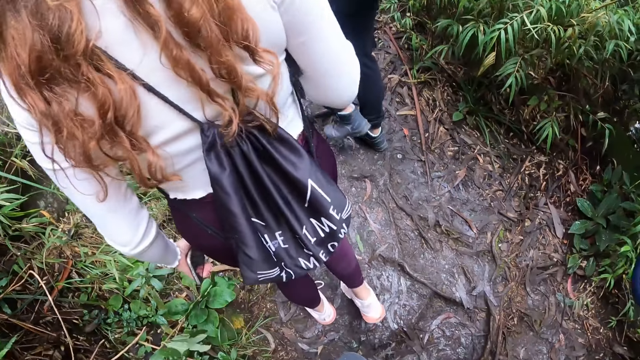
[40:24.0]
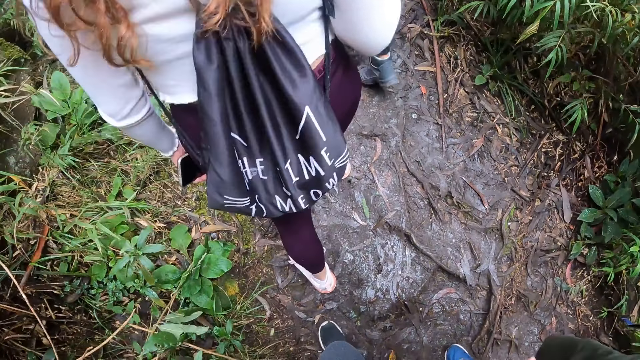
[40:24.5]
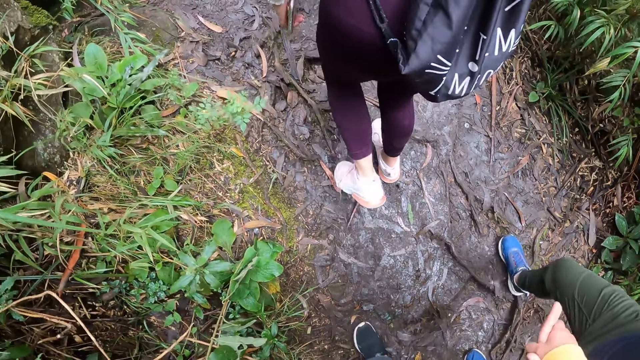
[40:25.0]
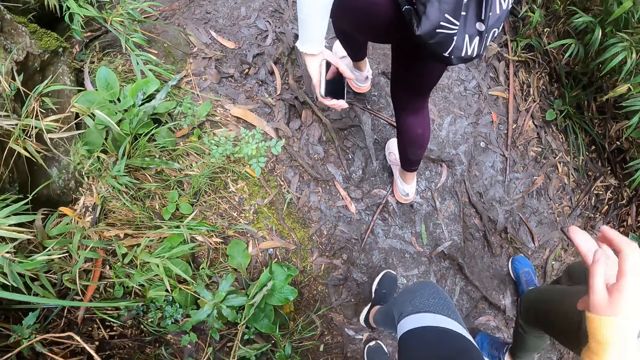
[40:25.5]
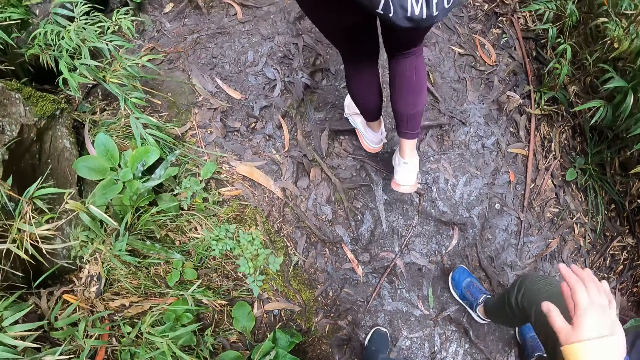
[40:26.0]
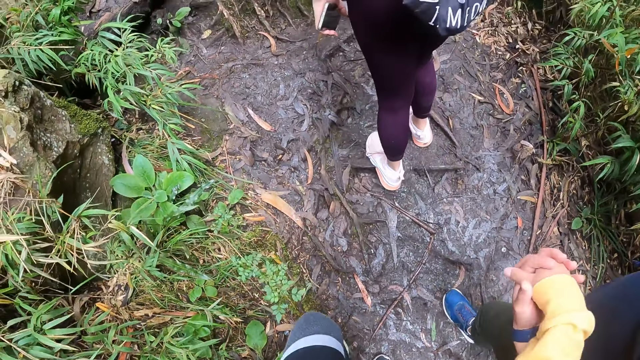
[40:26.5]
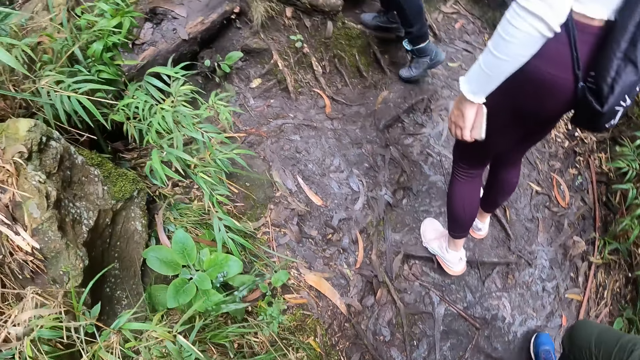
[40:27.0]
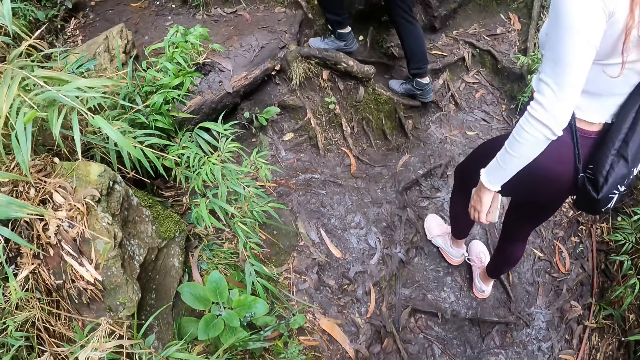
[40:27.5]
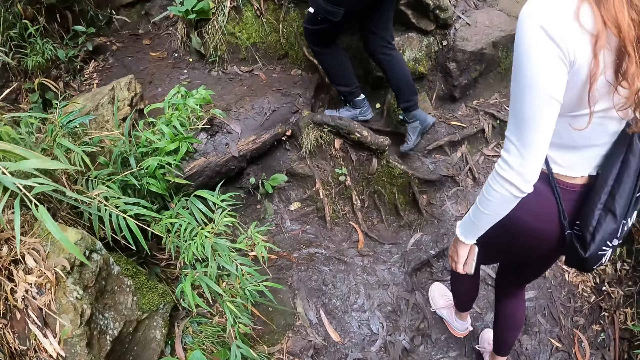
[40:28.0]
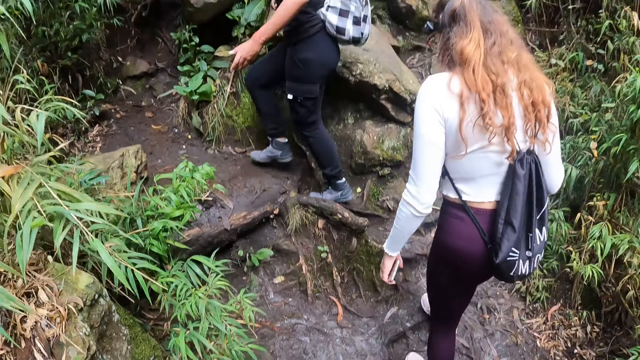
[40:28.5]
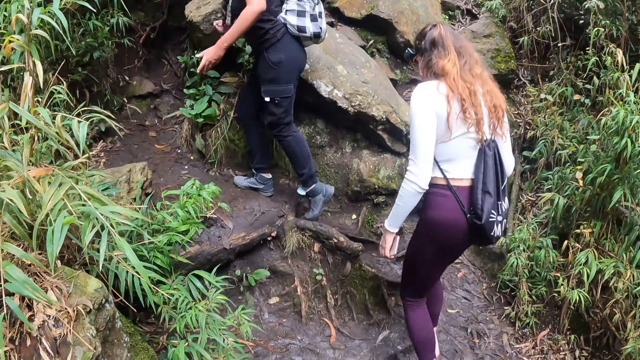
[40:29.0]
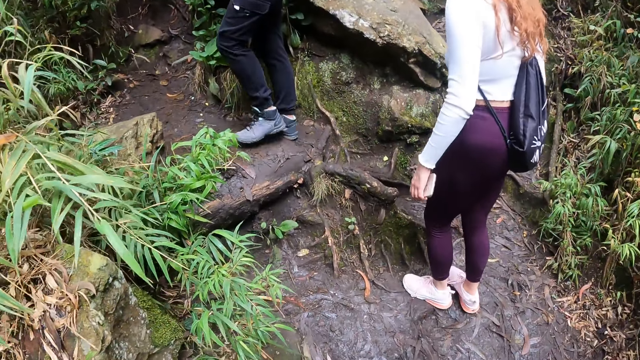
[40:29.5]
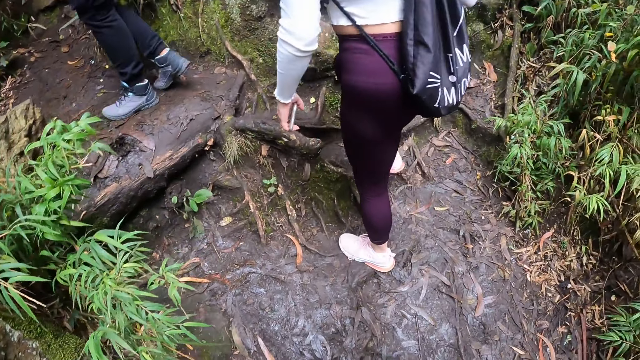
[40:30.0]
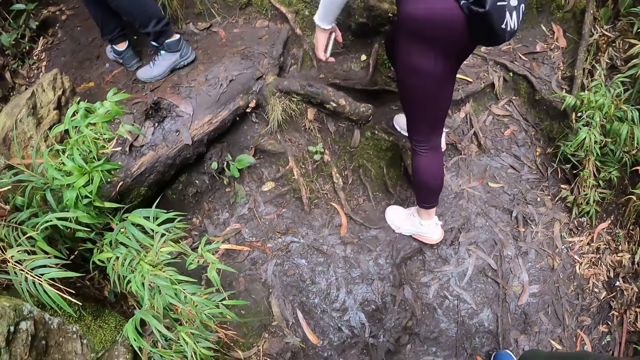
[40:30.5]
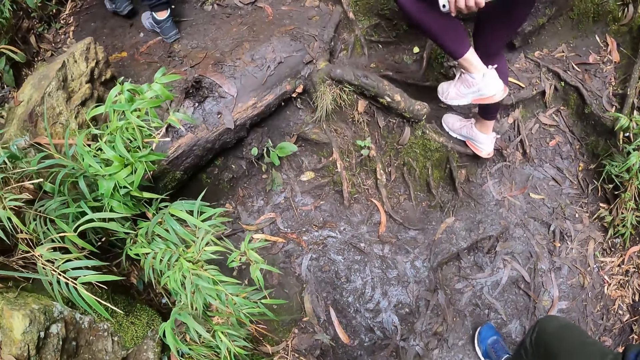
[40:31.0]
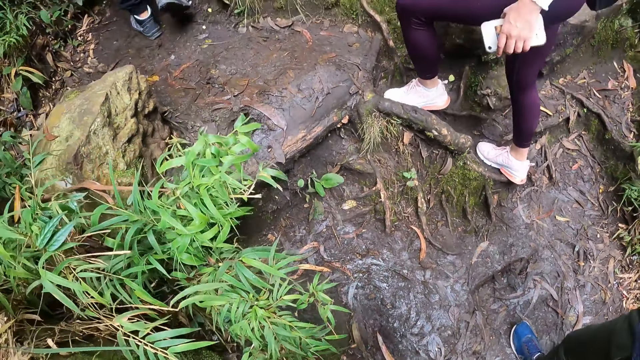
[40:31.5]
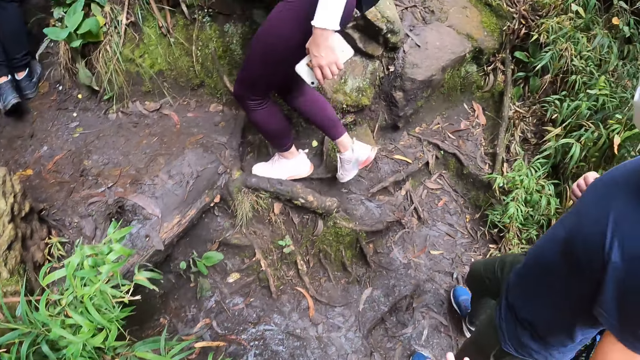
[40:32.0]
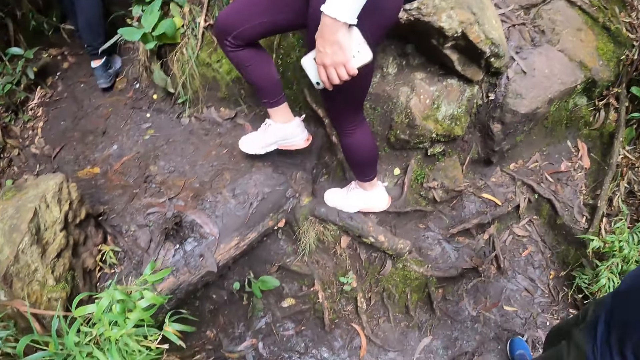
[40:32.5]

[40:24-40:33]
The camera wearer holds a man with her right hand.

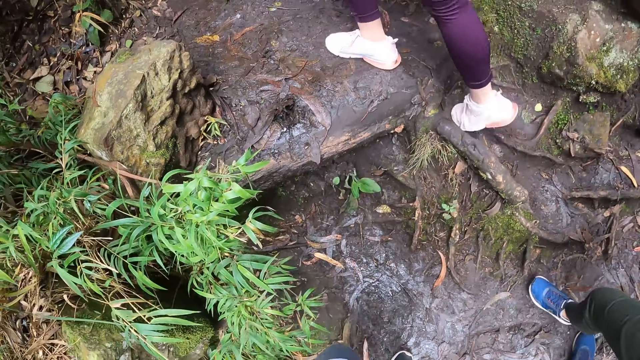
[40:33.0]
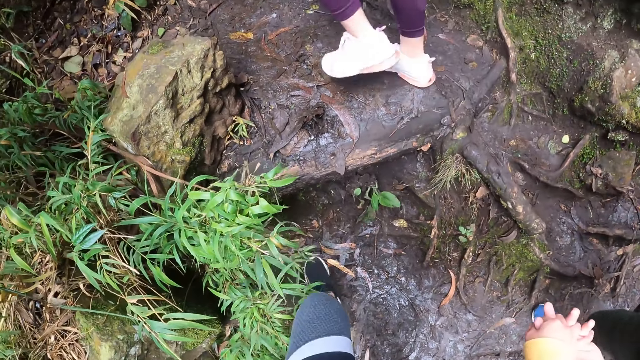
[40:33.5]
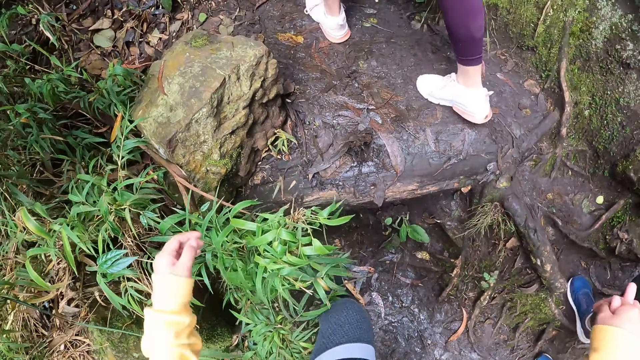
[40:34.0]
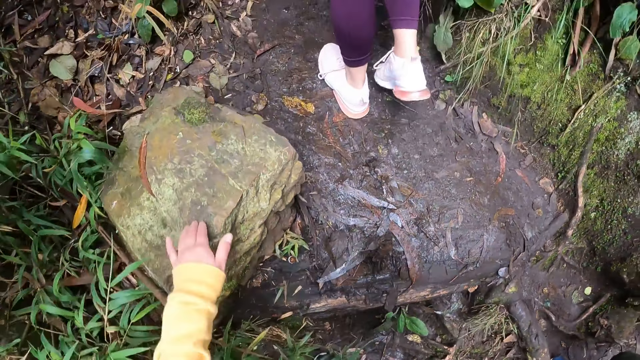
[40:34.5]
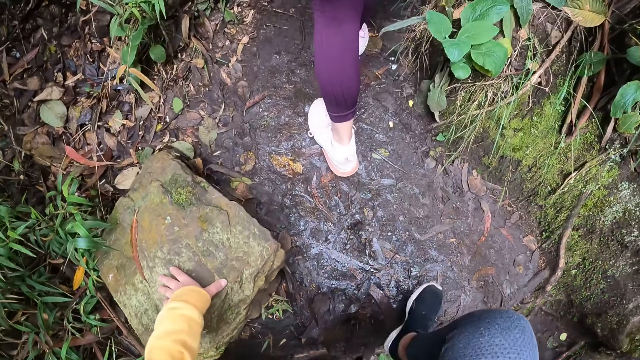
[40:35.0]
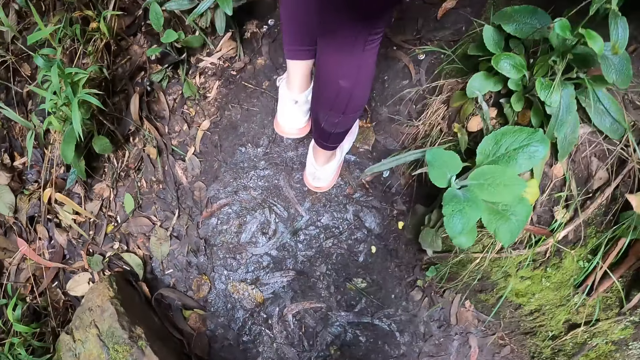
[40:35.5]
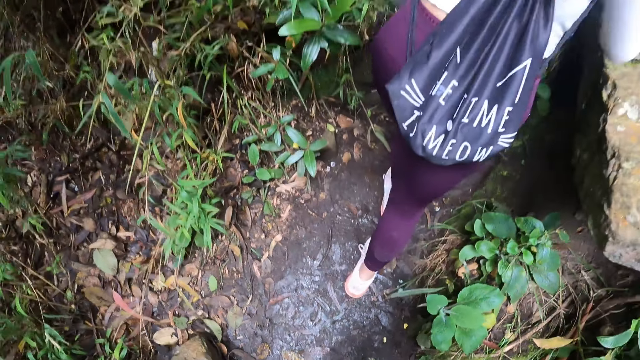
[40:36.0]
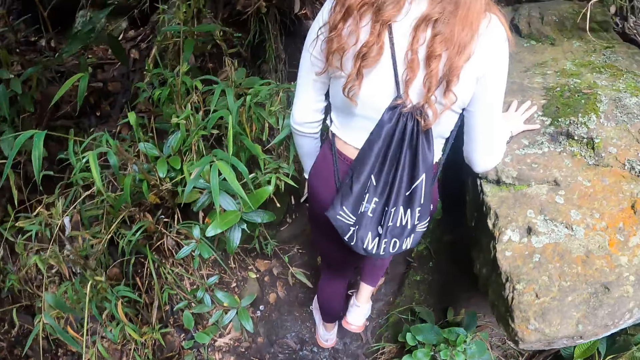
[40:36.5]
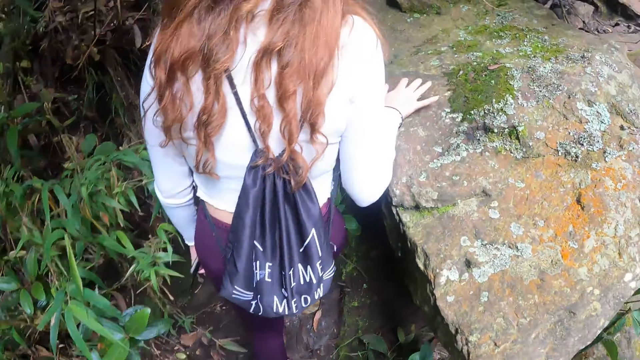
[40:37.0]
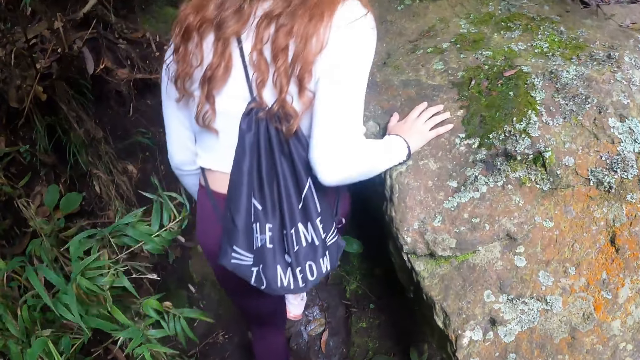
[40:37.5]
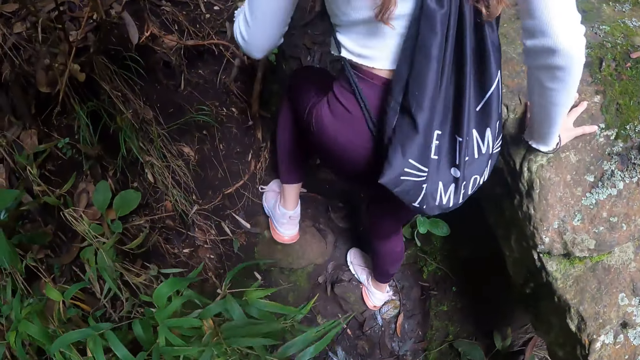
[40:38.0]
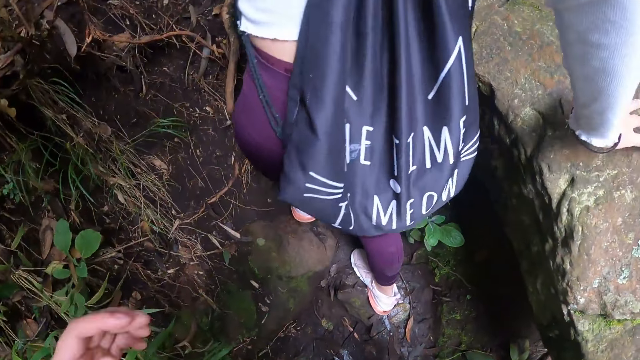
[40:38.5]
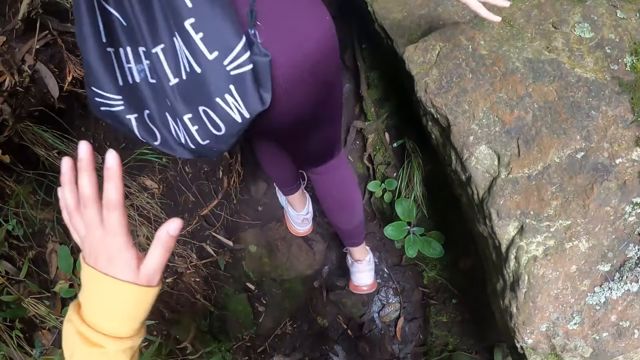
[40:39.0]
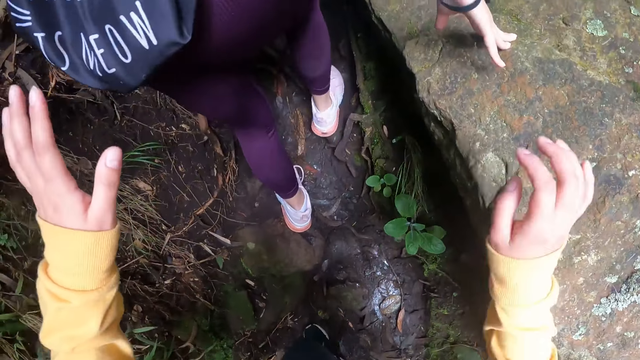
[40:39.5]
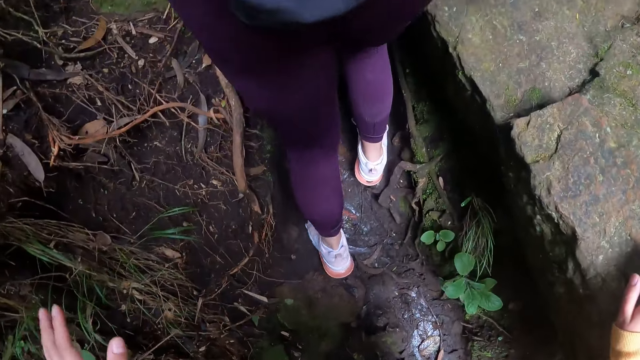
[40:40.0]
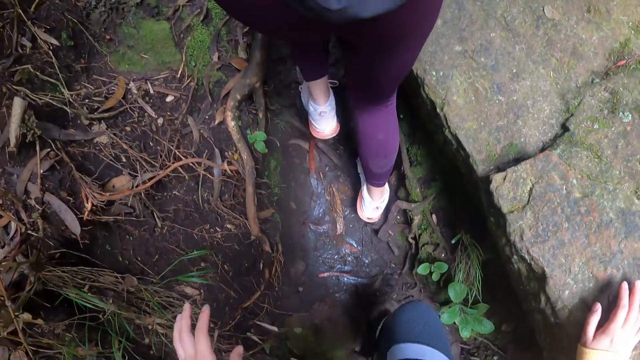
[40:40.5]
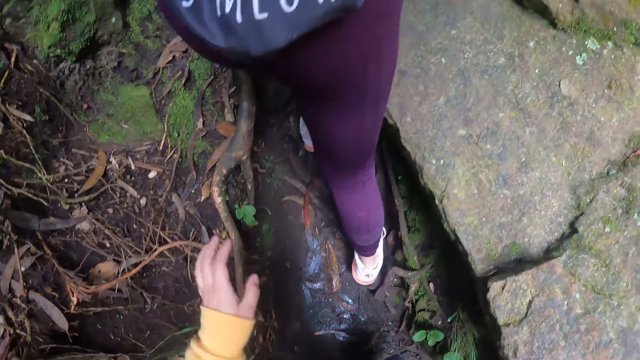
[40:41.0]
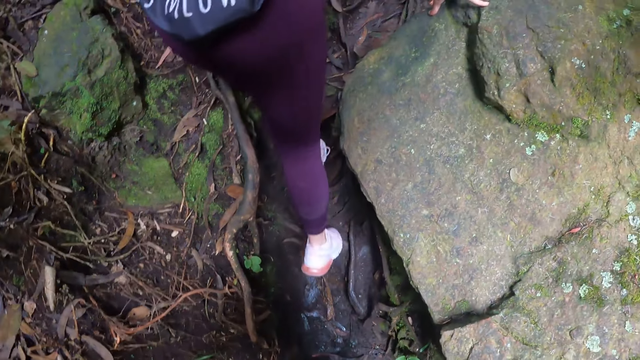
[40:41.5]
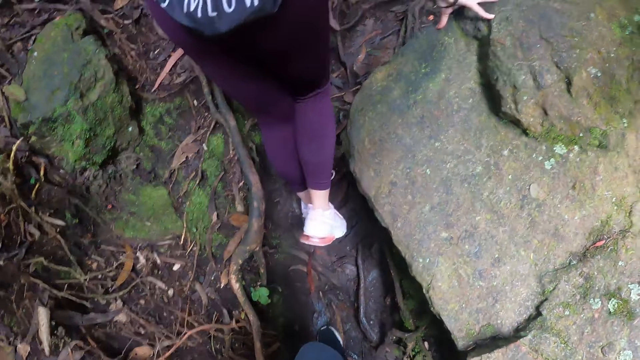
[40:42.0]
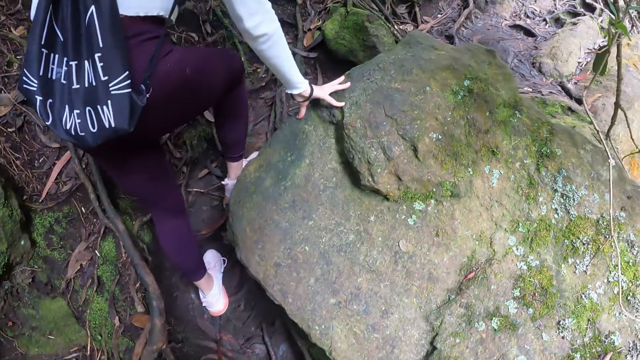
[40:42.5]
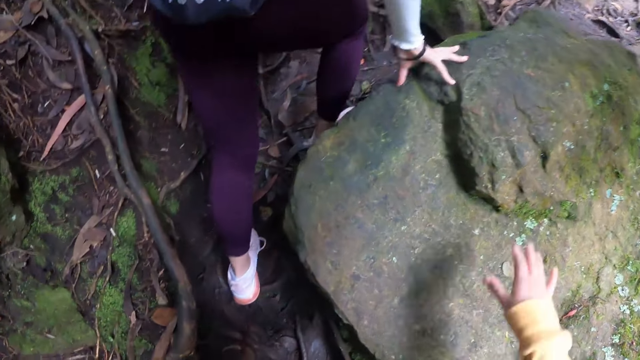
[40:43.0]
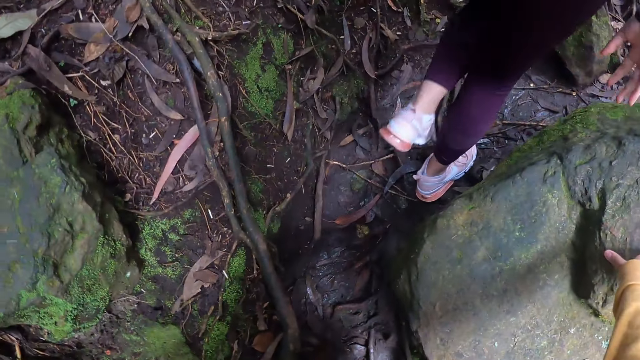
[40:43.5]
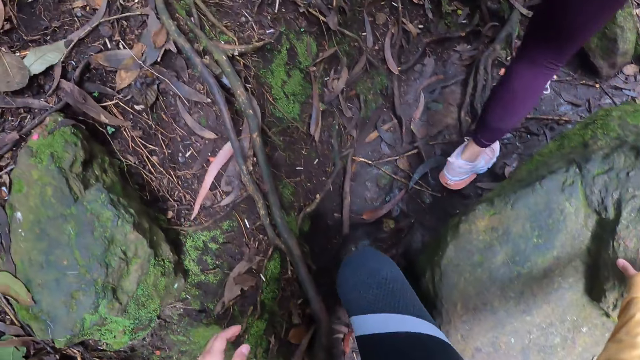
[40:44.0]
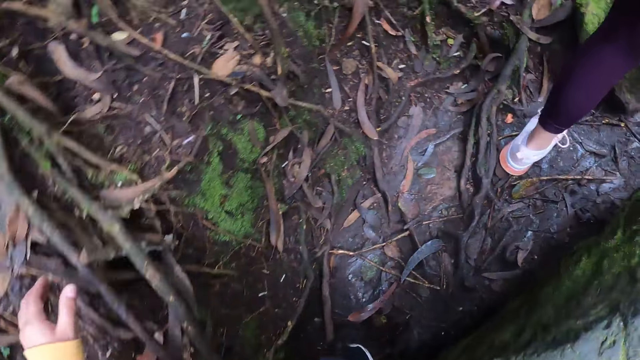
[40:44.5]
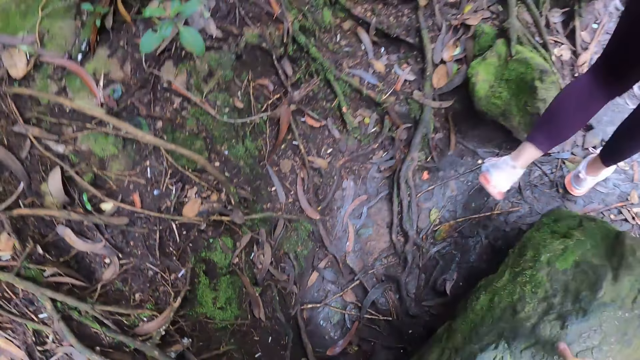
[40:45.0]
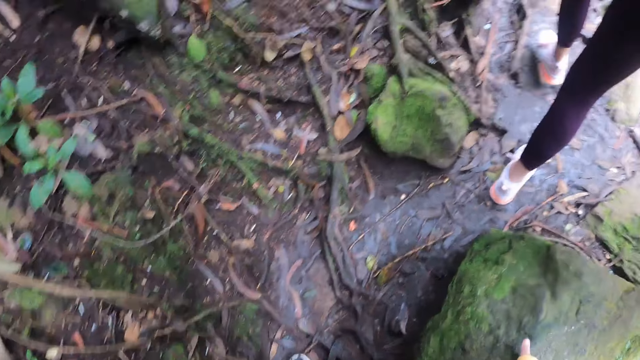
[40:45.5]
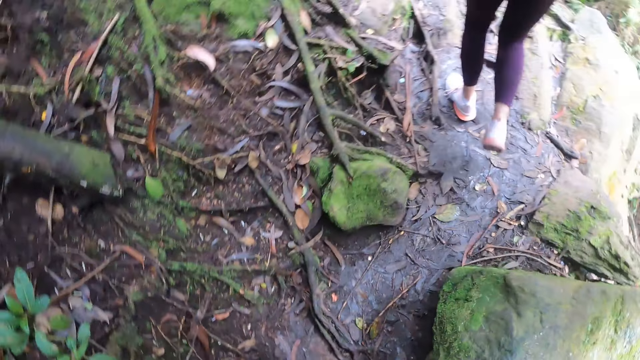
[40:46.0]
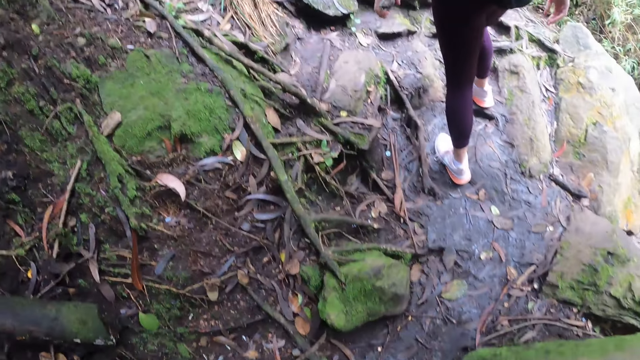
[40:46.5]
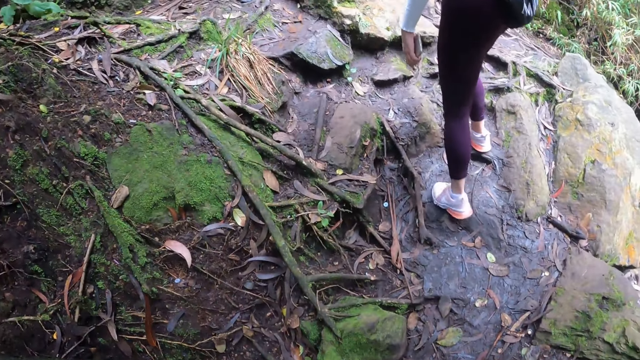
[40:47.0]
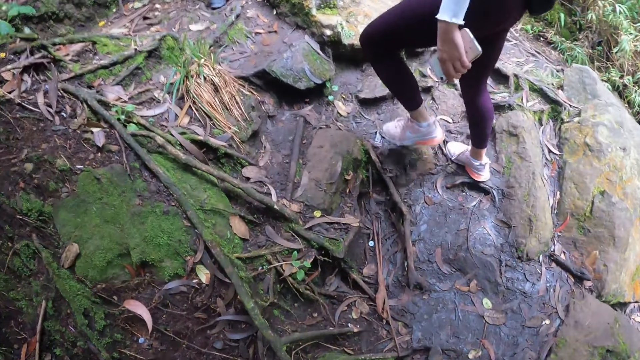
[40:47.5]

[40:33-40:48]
The camera wearer touches a rock on the ground with her left hand. A woman touches the rock with her right hand. The camera wearer touches the rock with her right hand.
